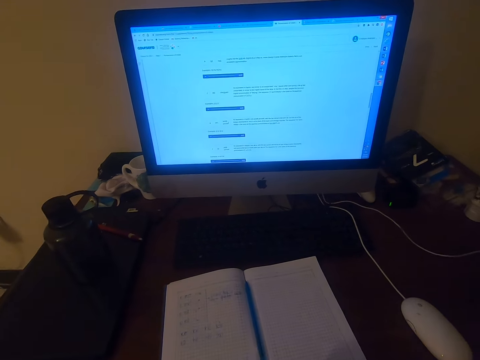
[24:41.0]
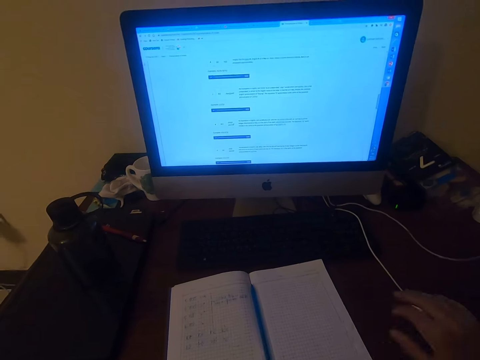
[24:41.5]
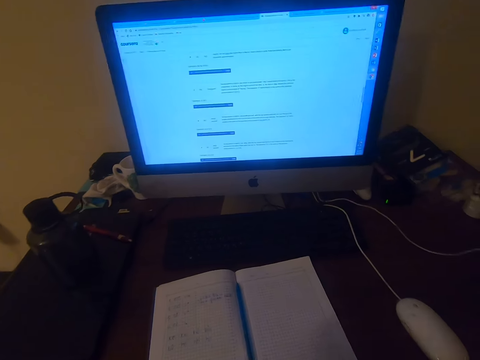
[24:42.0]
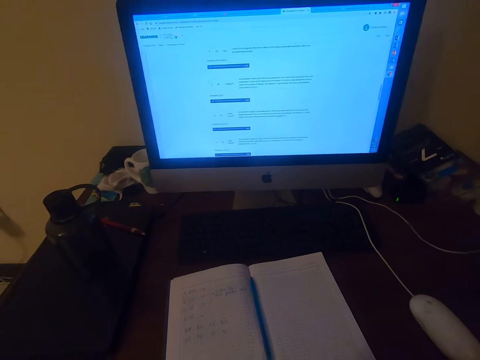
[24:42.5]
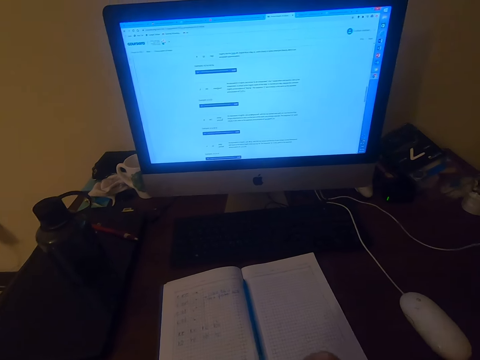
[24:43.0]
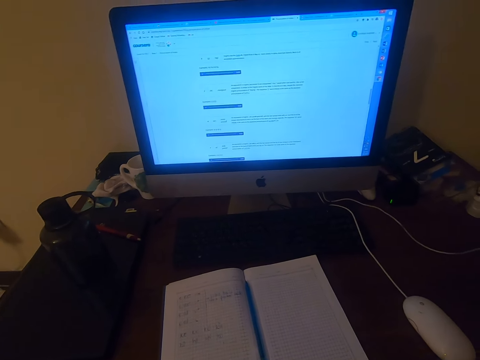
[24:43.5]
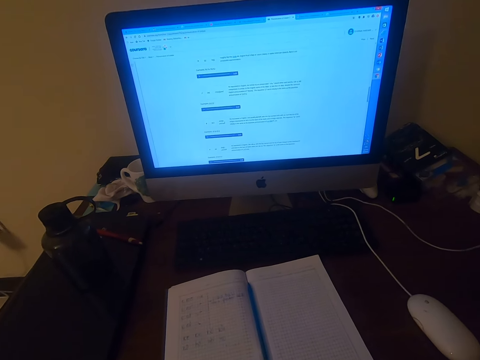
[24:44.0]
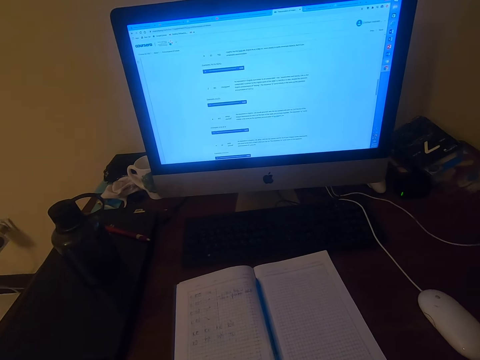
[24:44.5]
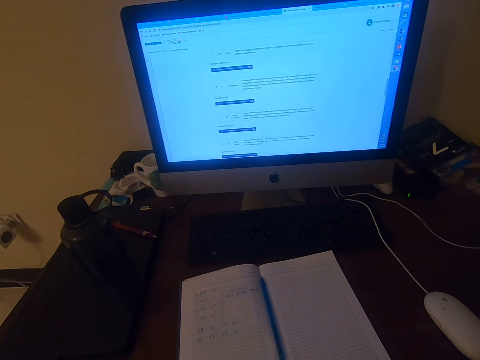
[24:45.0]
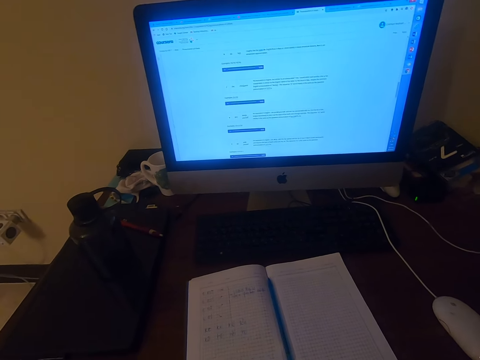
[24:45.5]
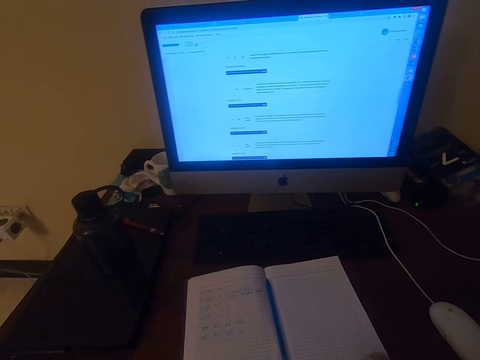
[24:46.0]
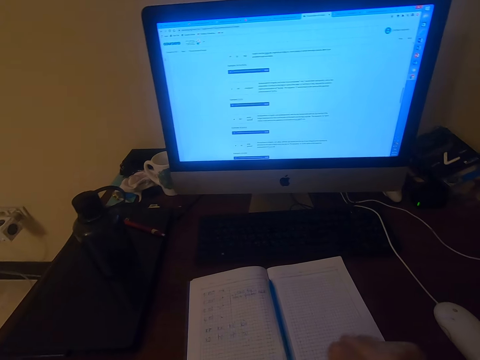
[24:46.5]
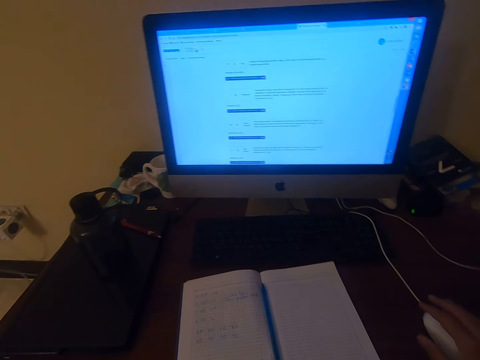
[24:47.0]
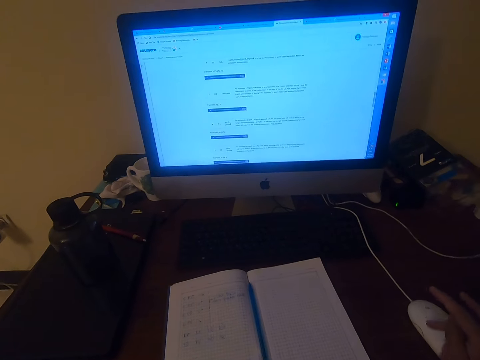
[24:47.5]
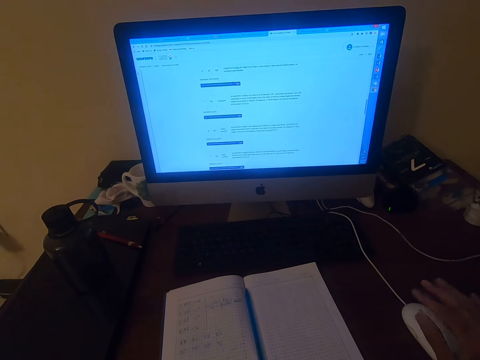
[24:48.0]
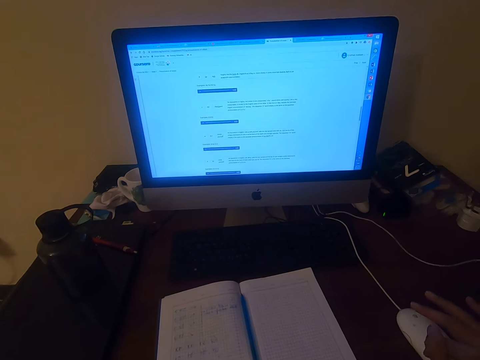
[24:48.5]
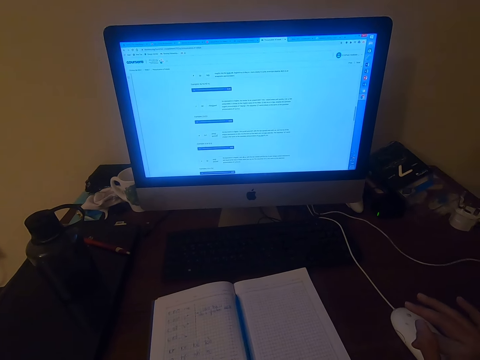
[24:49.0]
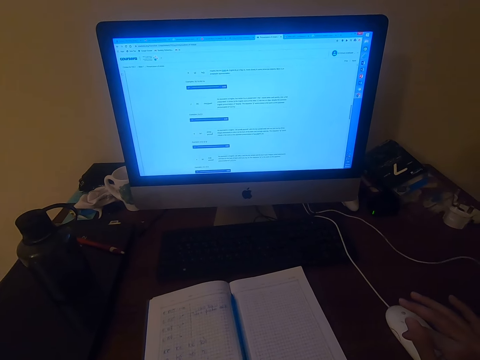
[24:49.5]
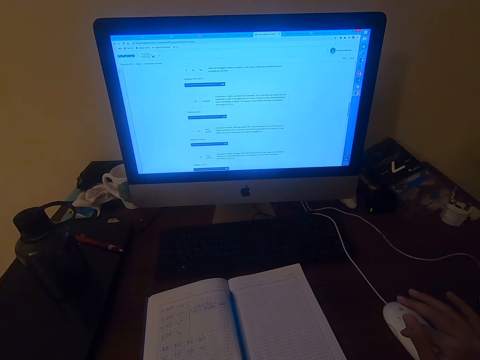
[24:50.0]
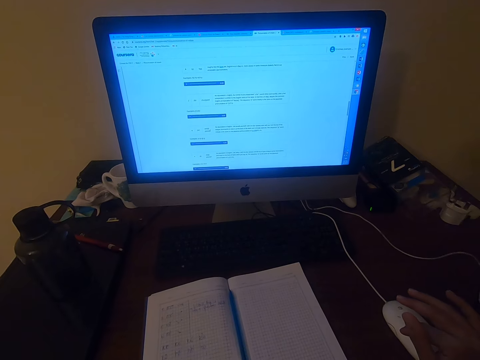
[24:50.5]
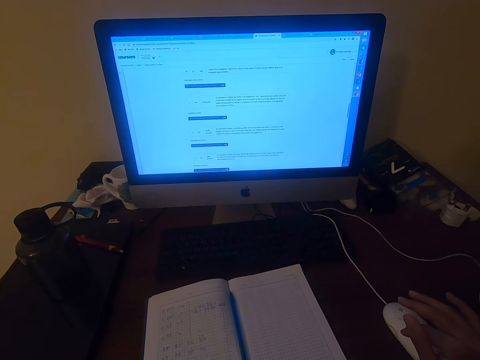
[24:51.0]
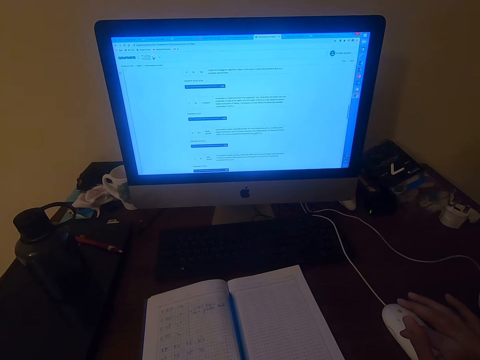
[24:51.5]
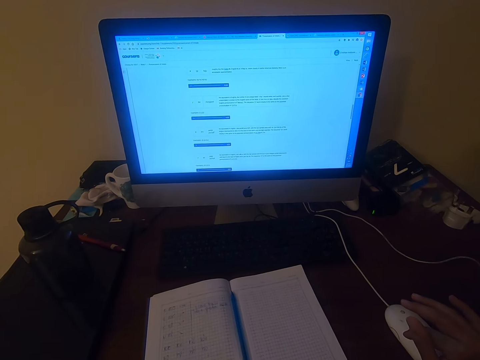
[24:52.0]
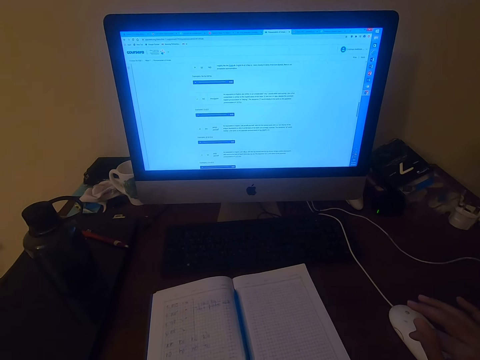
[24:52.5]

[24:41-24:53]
The camera wearer reads on the computer. He clicks the mouse. He clicks the mouse again. He moves his right hand.

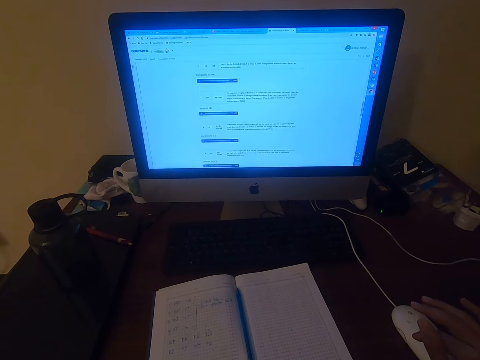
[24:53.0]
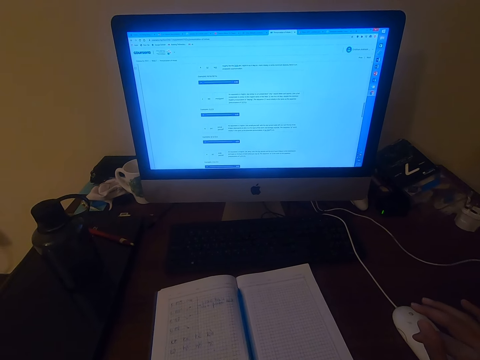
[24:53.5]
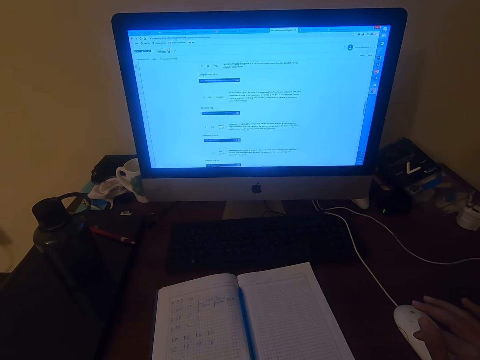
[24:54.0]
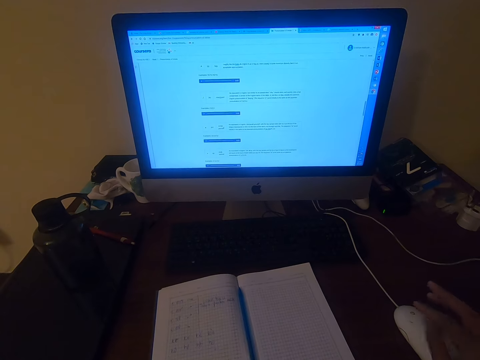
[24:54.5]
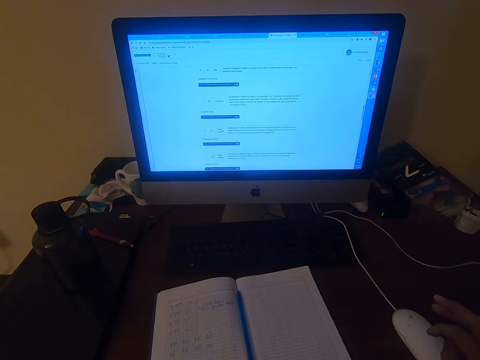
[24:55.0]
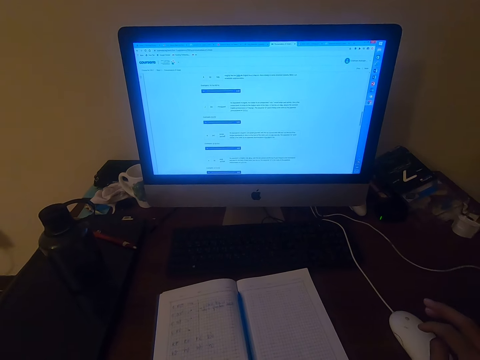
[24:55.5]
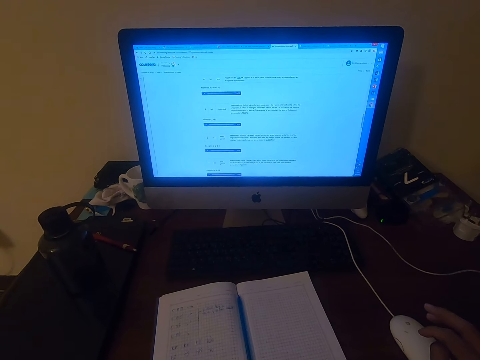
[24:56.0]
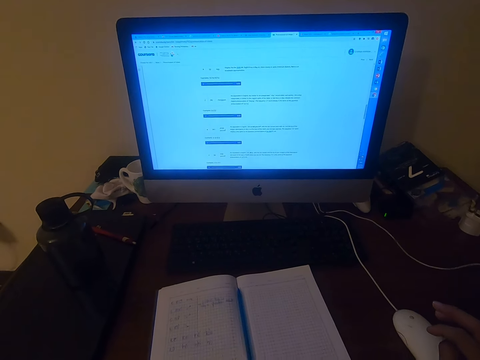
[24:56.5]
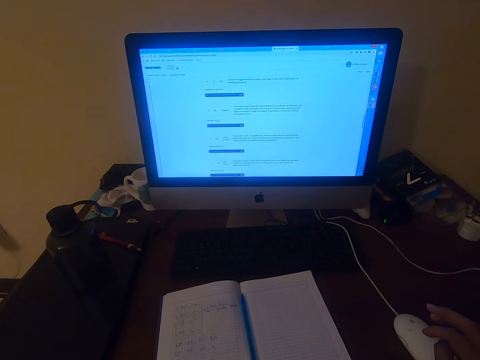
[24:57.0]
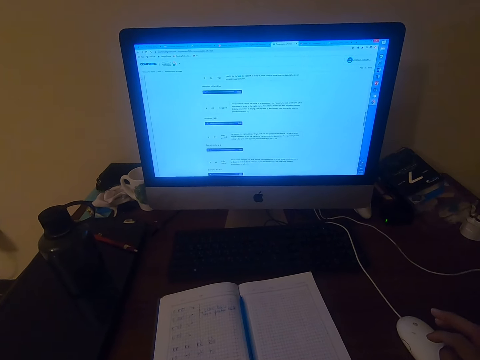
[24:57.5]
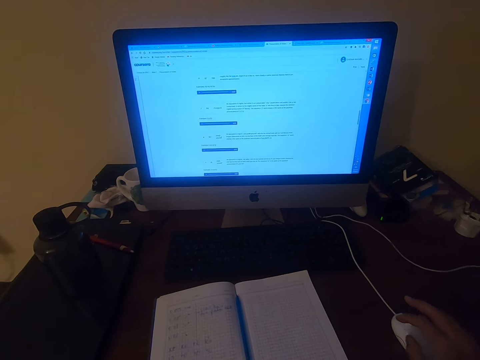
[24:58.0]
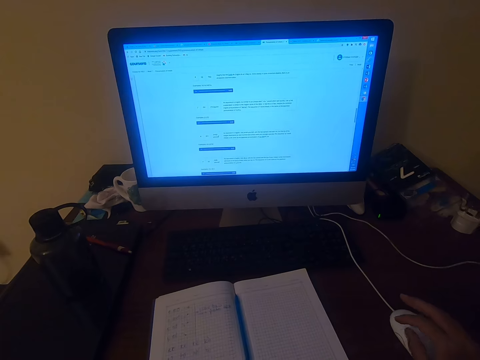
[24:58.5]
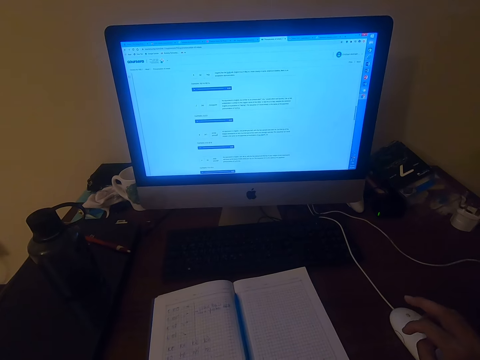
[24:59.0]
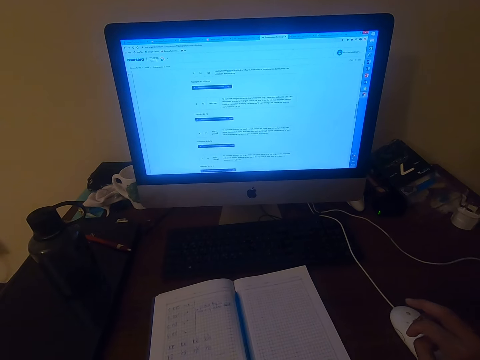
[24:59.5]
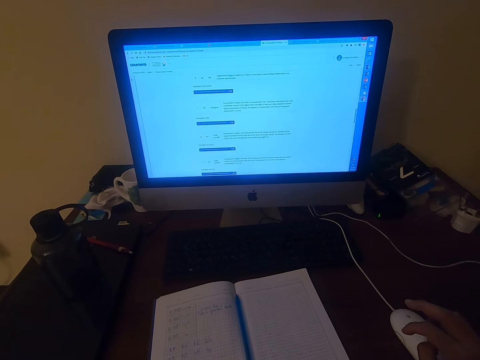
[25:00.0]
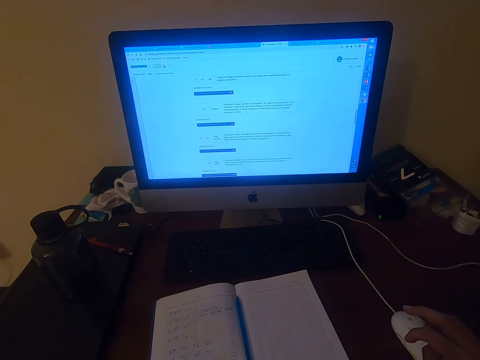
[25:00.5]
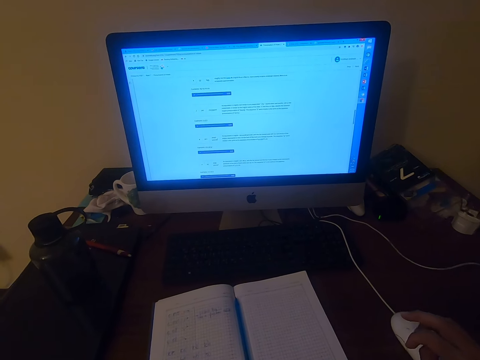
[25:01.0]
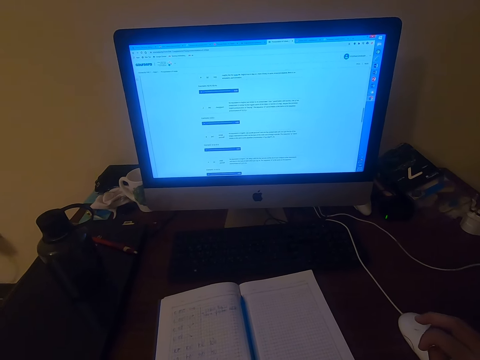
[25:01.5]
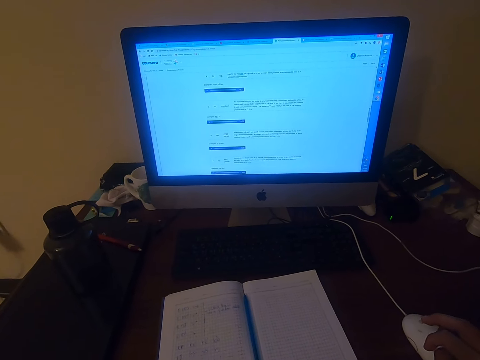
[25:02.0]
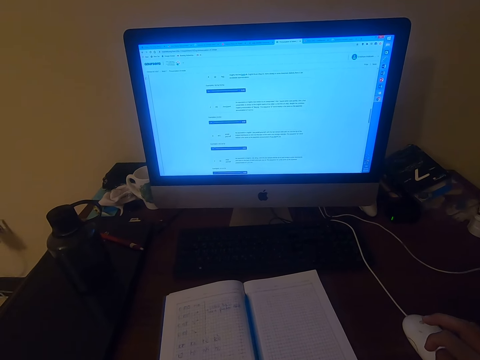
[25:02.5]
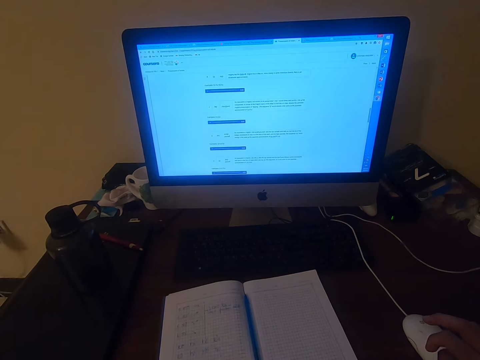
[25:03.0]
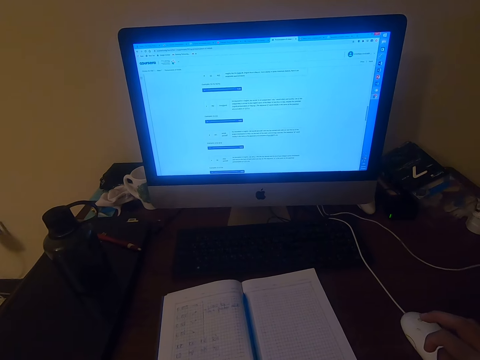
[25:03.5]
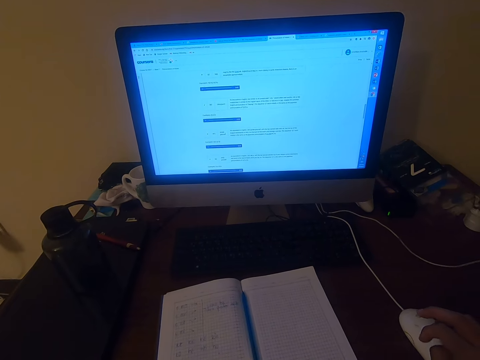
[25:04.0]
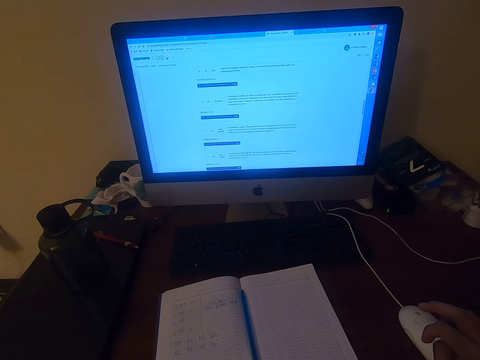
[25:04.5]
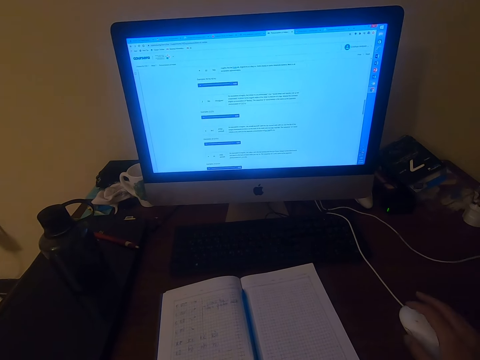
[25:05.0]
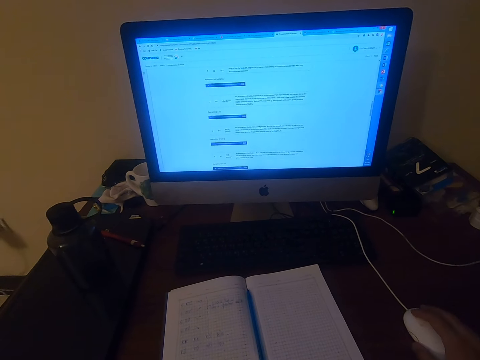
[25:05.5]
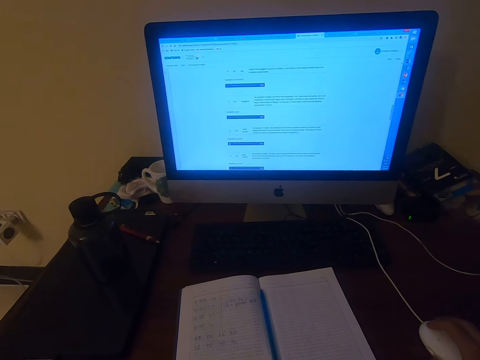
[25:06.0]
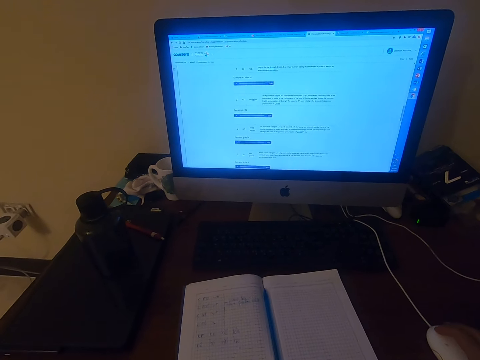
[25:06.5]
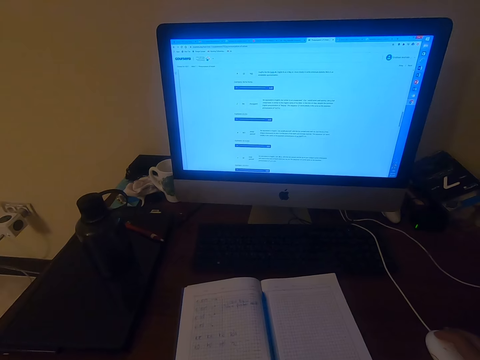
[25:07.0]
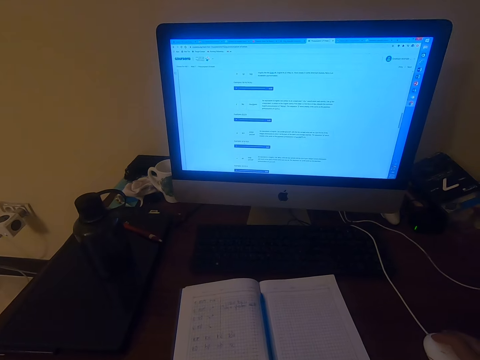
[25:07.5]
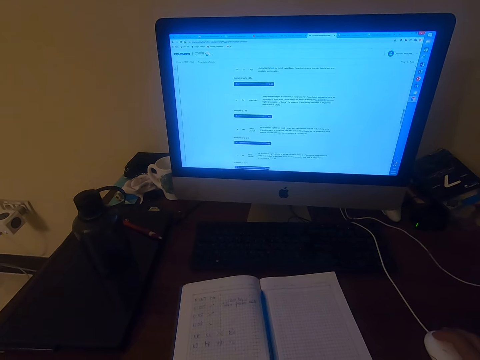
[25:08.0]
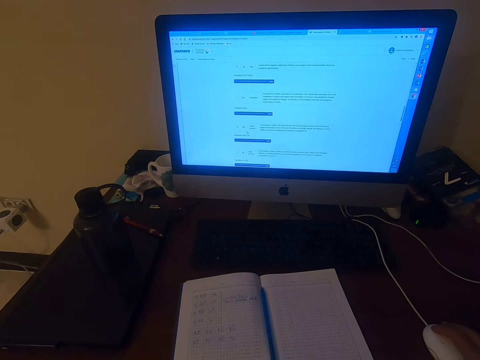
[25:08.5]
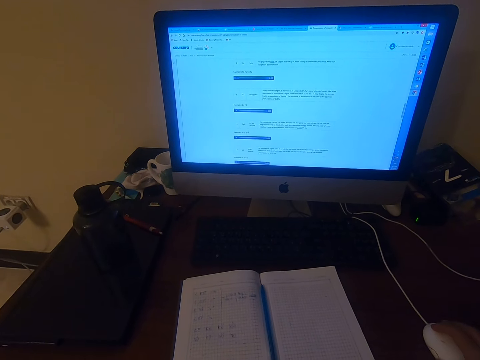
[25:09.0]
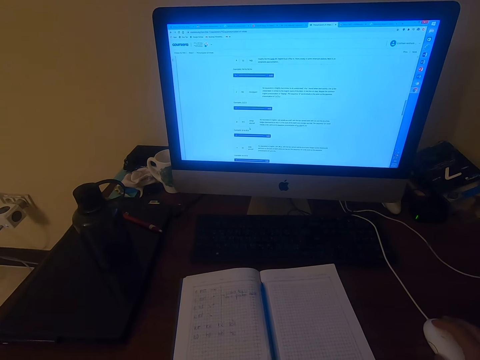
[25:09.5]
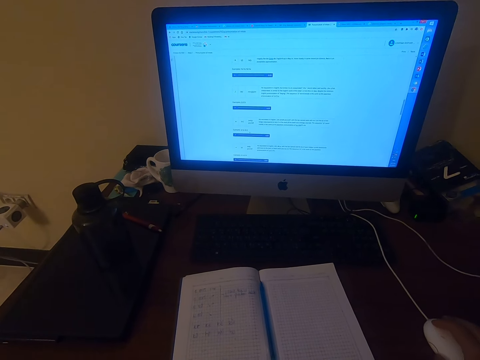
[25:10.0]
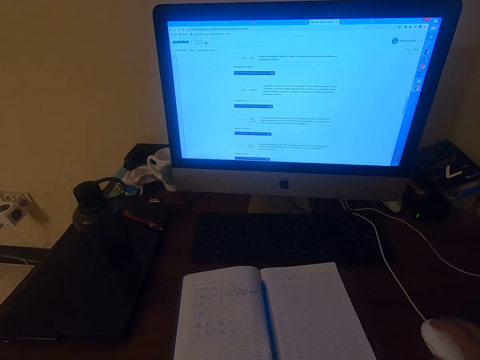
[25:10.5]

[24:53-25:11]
The camera wearer moves his right hand. He moves his right hand again. He operates a computer. He moves his right hand.
